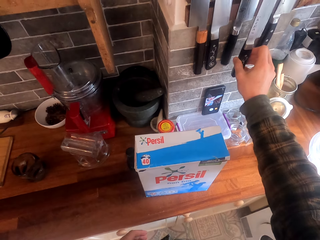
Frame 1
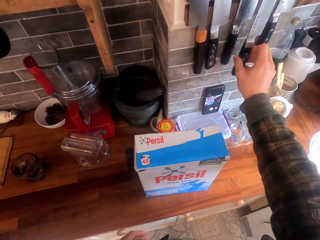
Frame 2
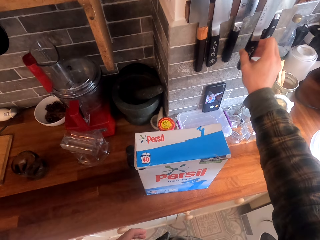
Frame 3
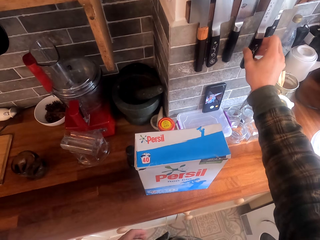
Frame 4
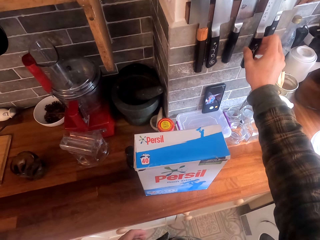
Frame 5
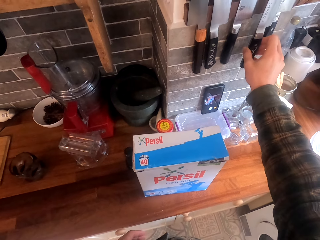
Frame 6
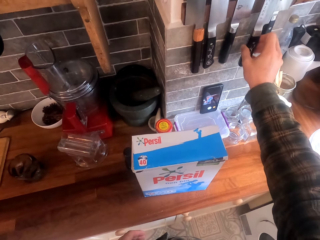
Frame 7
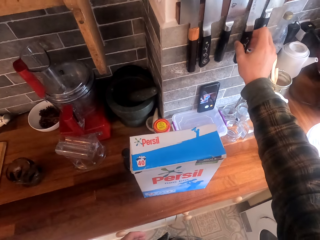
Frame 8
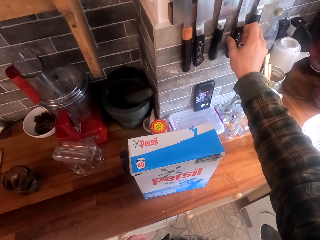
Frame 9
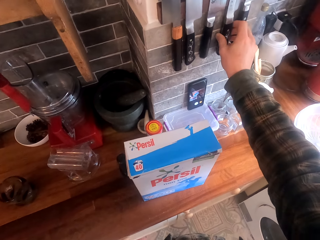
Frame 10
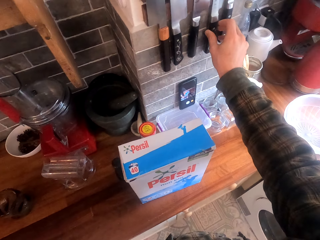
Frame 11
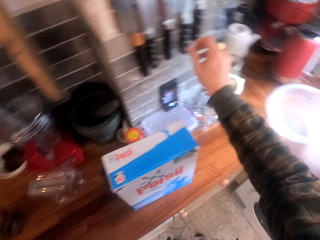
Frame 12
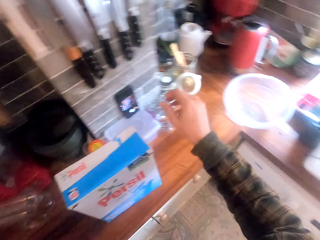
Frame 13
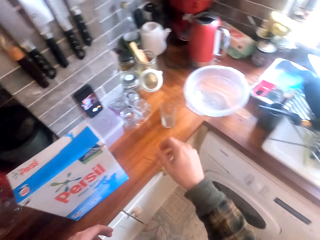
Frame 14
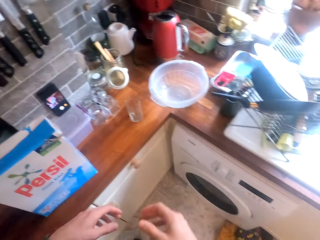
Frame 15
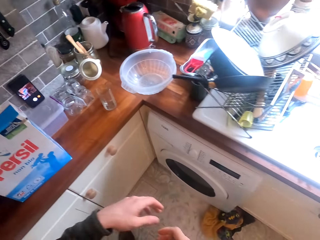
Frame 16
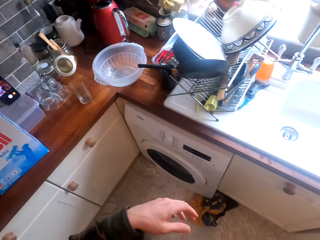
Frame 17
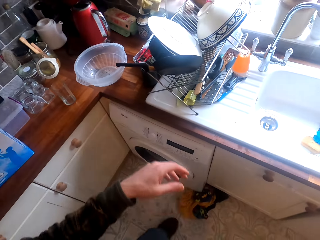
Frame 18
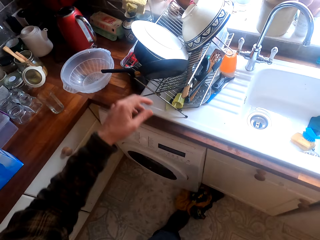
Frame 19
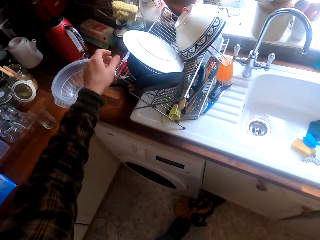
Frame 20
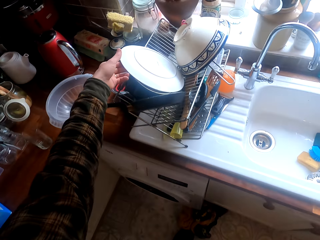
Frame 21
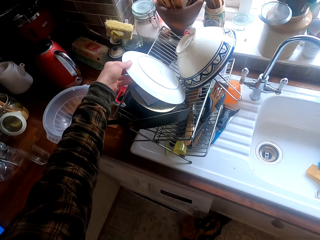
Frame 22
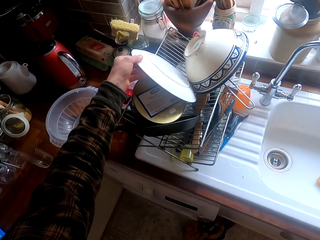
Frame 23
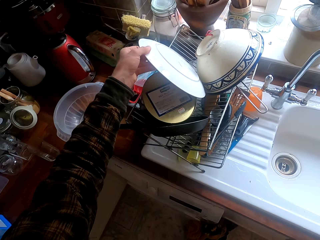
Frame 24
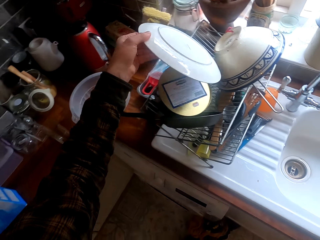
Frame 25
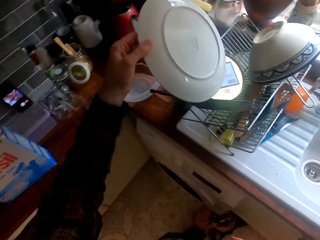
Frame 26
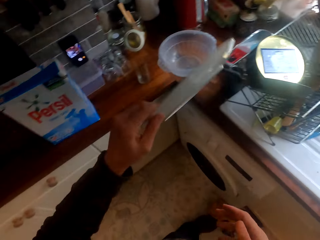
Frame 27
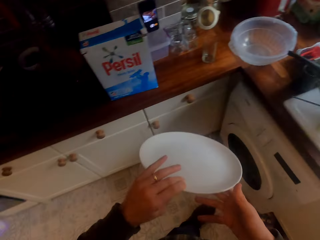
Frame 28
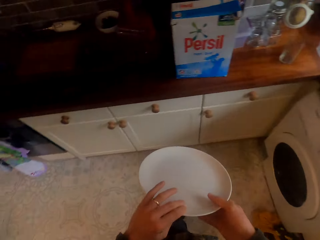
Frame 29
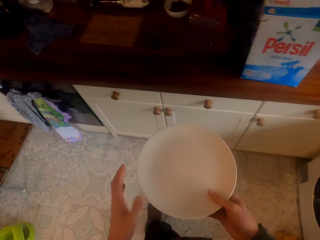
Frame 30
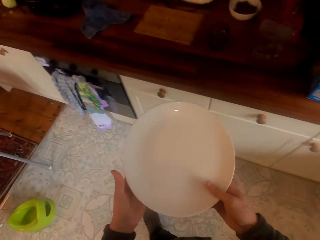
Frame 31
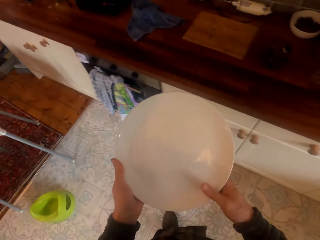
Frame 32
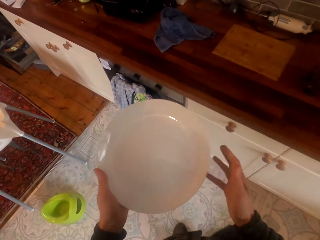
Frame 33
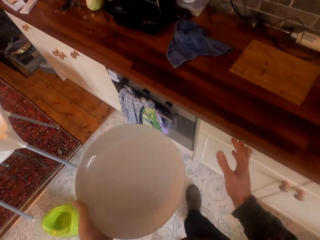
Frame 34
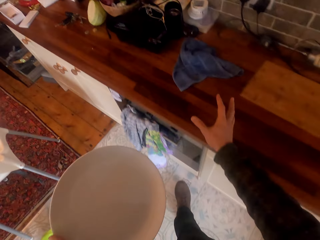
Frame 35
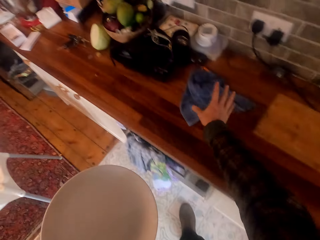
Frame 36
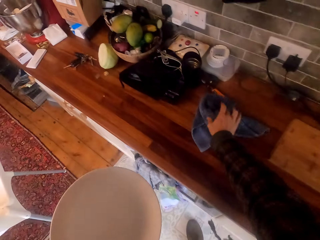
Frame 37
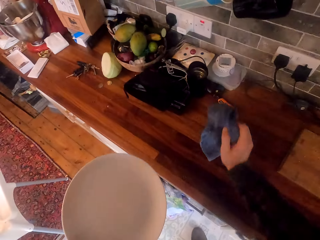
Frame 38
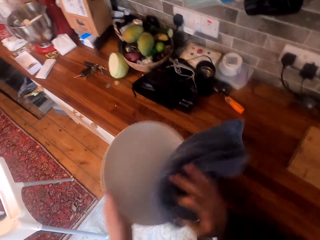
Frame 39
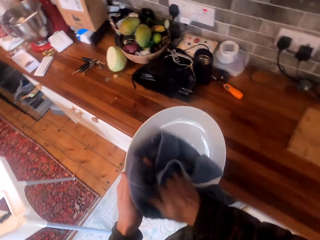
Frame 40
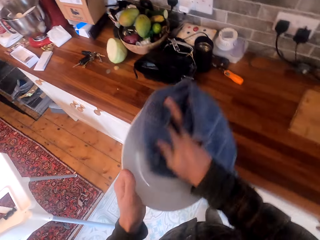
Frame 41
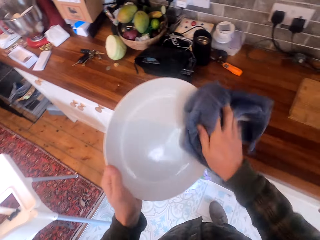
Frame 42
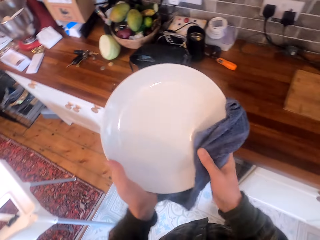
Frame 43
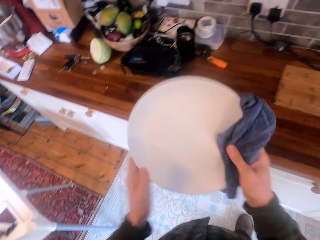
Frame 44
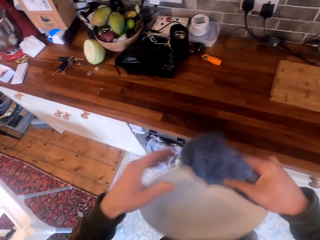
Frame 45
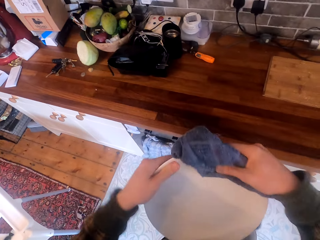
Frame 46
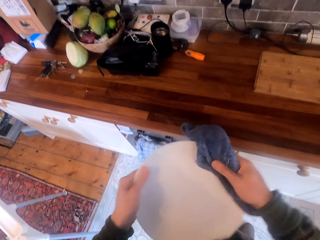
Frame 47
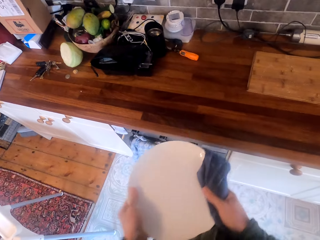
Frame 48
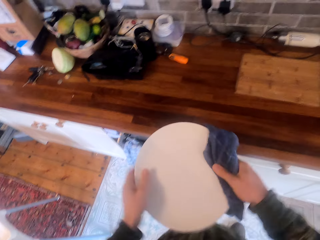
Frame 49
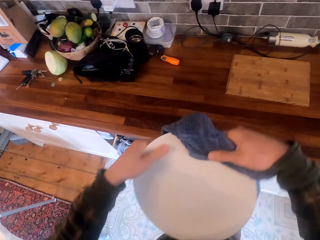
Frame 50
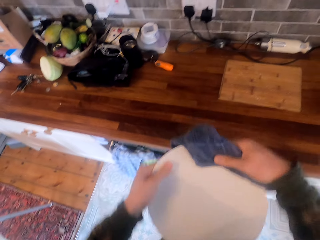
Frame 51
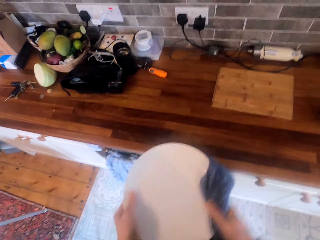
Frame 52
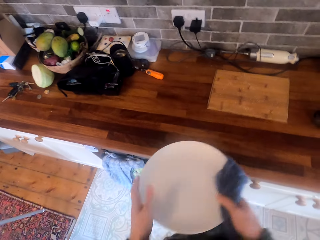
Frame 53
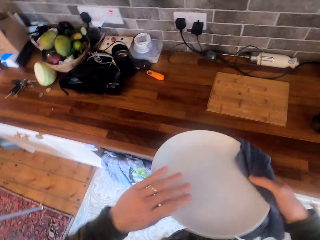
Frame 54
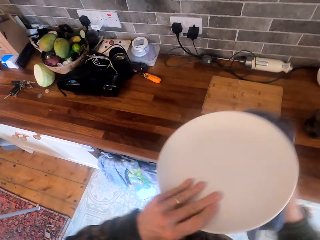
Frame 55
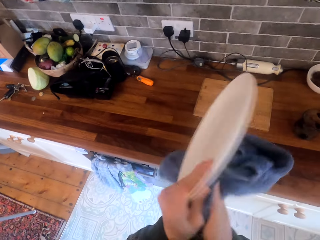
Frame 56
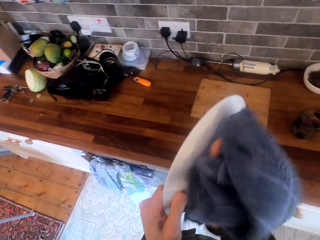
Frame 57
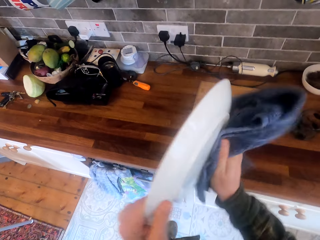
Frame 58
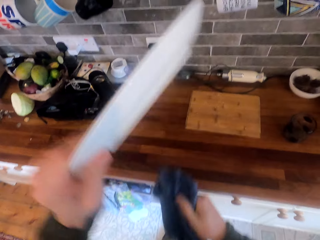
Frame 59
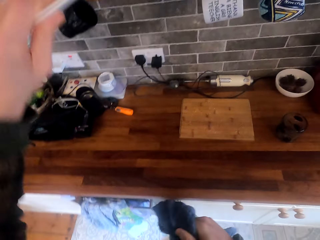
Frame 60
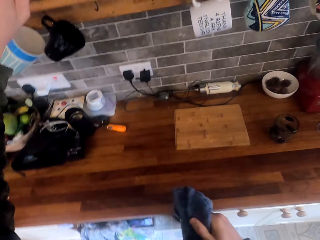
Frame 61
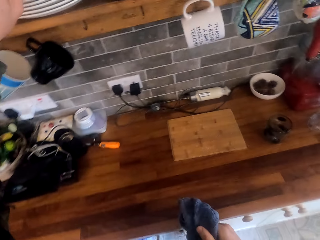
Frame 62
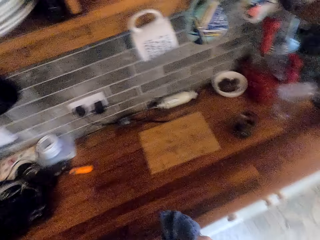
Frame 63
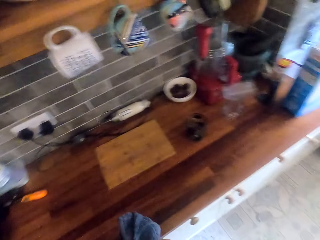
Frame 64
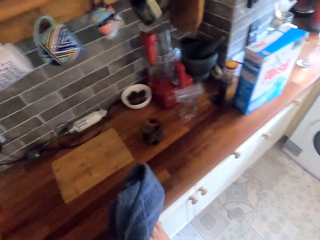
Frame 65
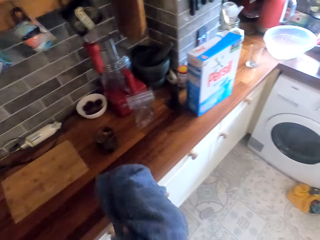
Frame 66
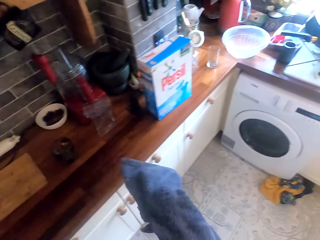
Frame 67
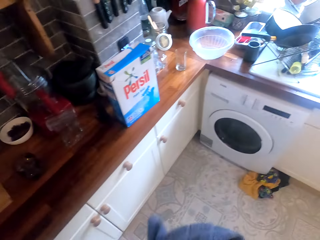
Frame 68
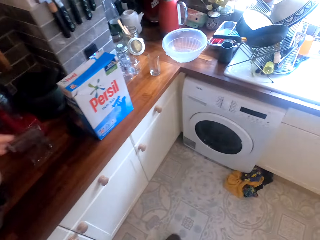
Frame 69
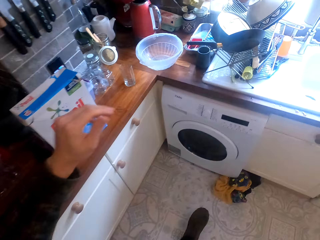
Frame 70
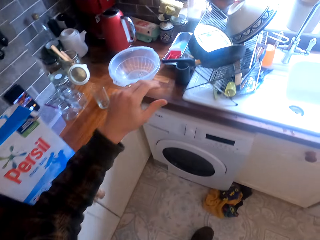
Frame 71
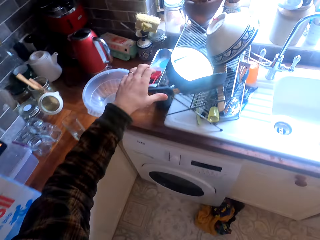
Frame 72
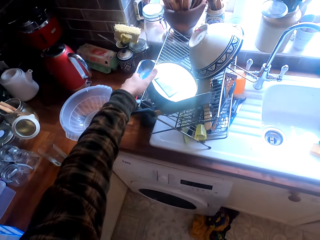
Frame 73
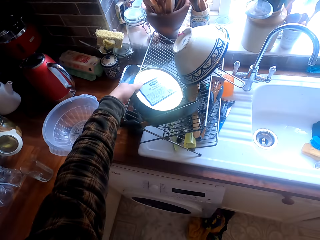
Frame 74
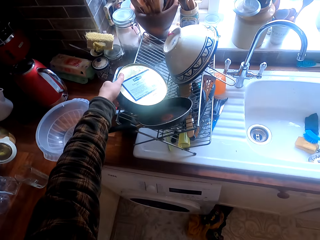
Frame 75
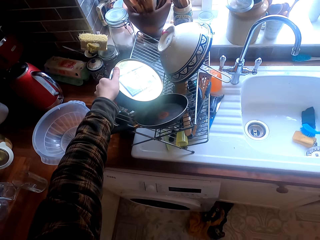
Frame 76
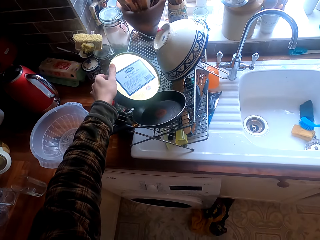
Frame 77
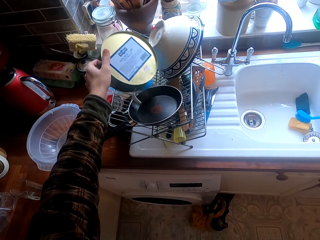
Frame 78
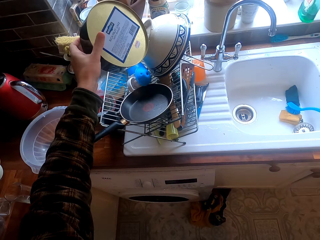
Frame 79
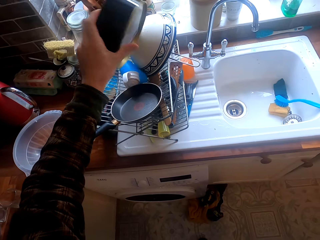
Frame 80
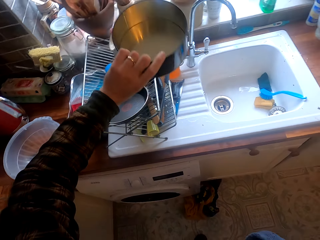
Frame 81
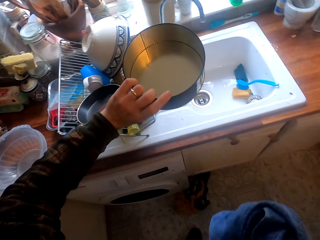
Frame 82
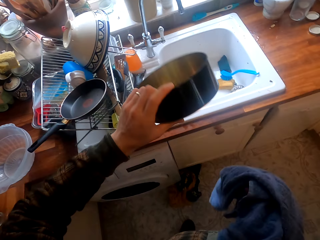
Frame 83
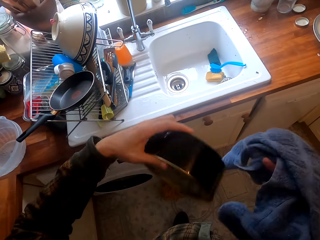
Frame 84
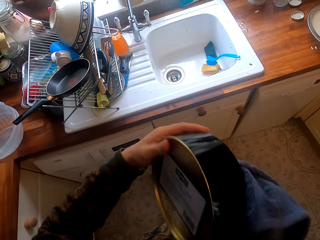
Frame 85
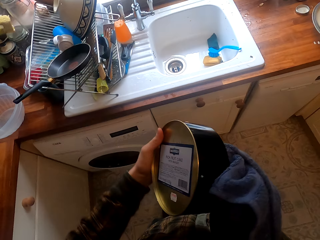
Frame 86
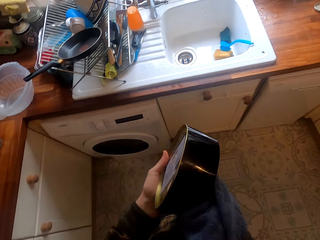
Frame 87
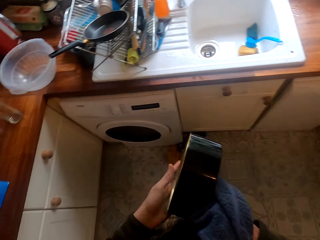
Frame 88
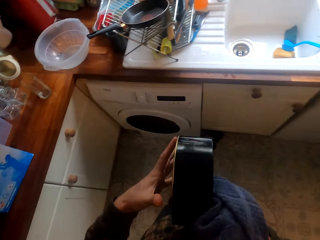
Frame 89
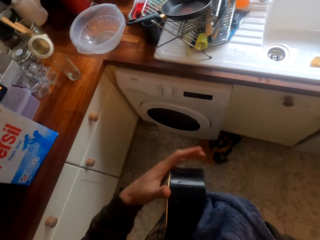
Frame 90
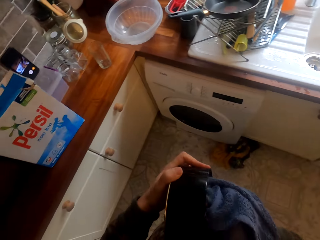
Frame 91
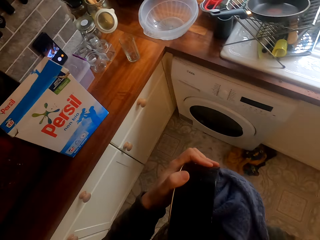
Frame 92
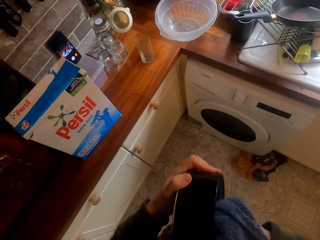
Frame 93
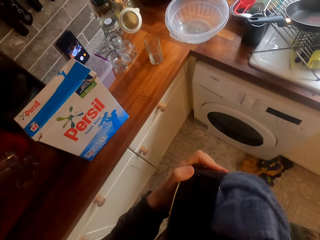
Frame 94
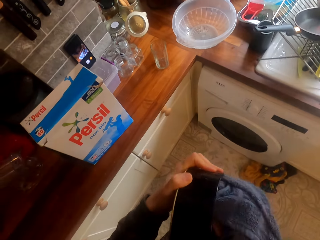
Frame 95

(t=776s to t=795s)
The camera wearer puts the knife on the rack. They turn around, stretch a hand and take a plate from the dish rack. They turn around. They hold the plate with both hands. They take the kitchen towel. They wipe the plate. They put the plate on a cabinet. They wipe their hands, turn around and stretch a hand. They take a bowl. They wipe the bowl.

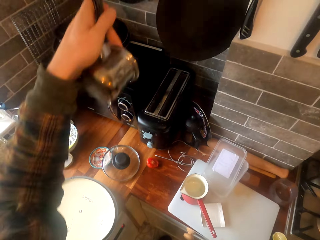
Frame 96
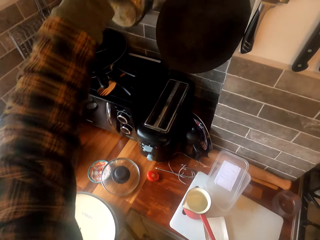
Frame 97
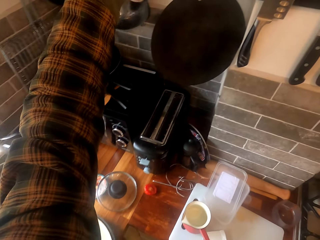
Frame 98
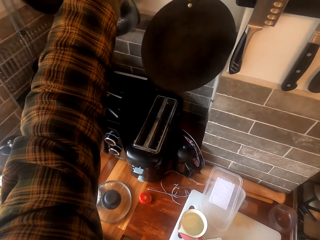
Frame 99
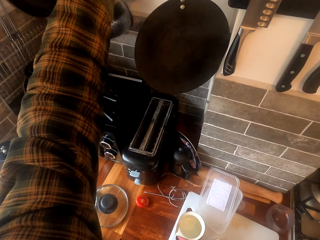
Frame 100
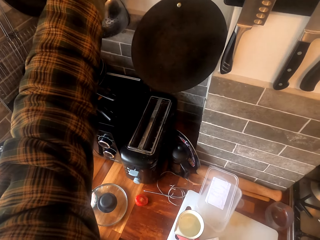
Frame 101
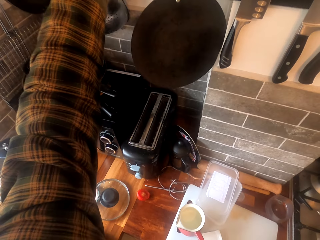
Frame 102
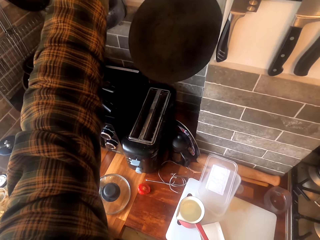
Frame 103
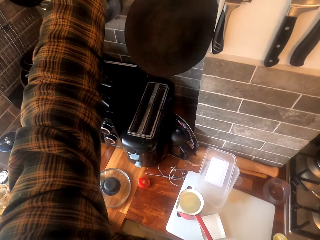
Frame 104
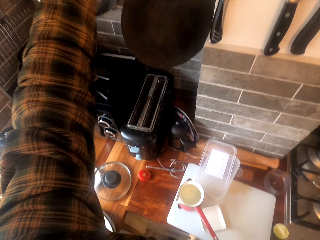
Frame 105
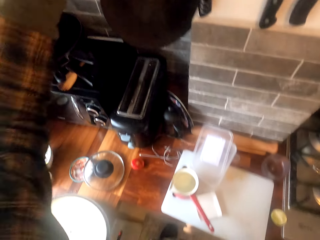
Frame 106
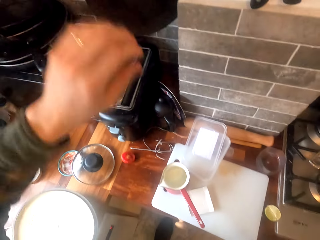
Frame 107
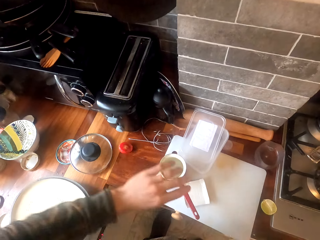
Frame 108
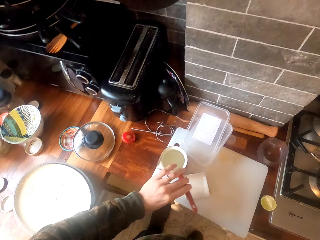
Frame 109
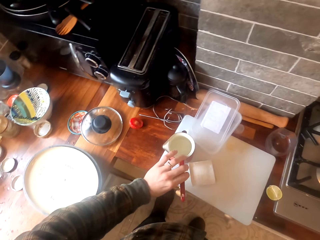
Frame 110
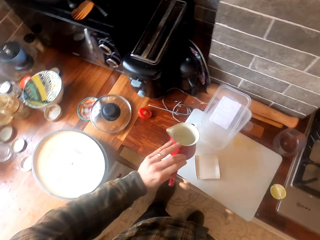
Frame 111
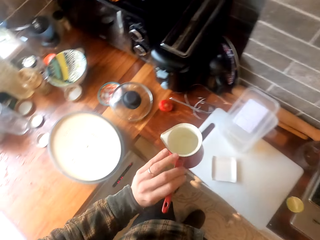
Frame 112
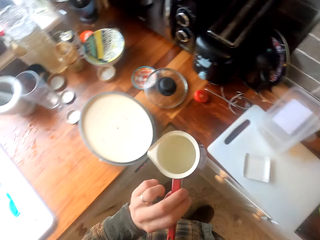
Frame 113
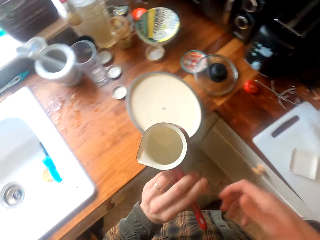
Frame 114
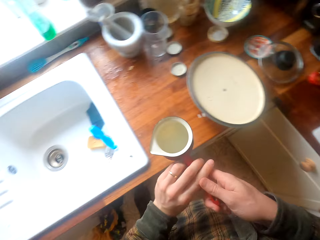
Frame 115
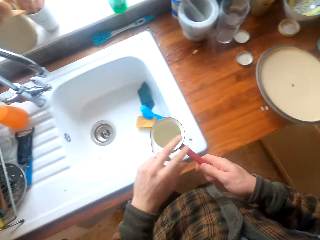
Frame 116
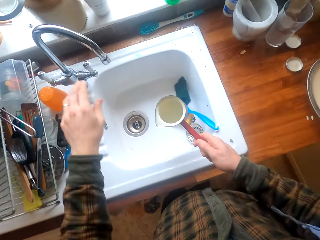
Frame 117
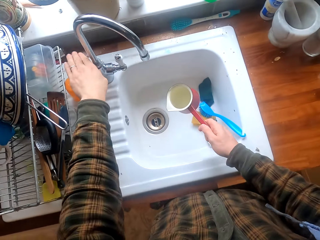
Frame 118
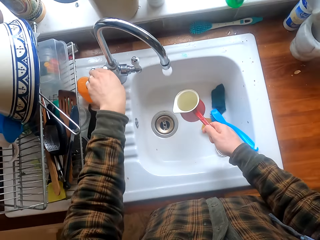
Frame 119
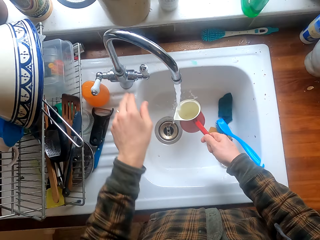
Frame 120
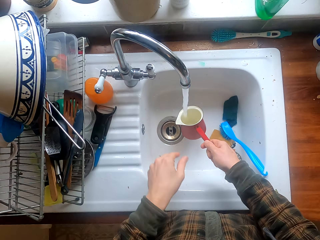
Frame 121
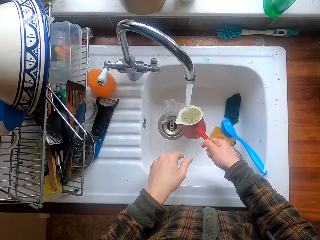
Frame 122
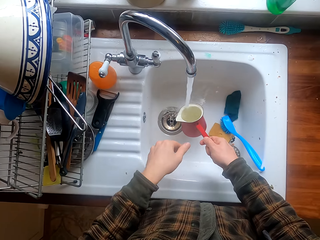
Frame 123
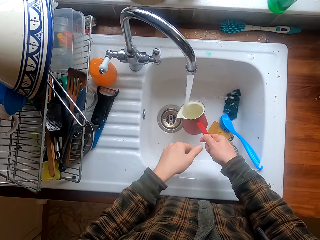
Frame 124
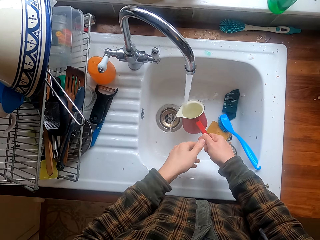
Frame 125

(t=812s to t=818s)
The camera wearer takes a bowl or saucepan. They hook the saucepan on a wall hook. They take another saucepan or cup. They turn around. They open the tap. They put water in the saucepan.
